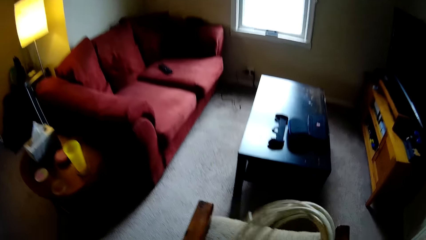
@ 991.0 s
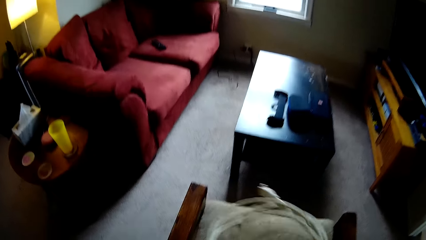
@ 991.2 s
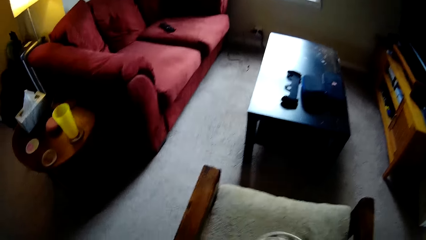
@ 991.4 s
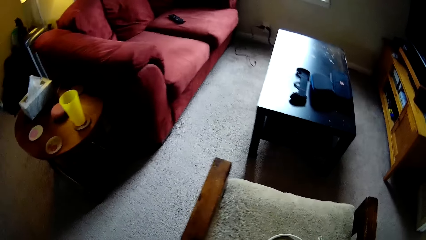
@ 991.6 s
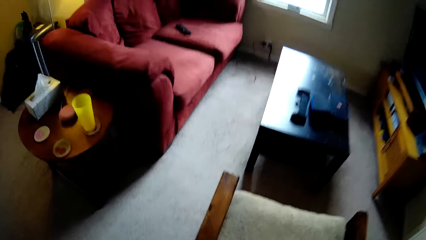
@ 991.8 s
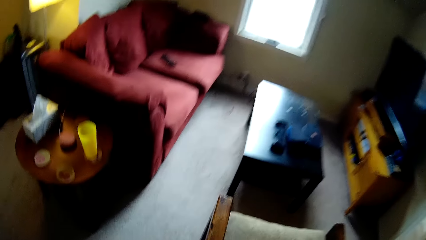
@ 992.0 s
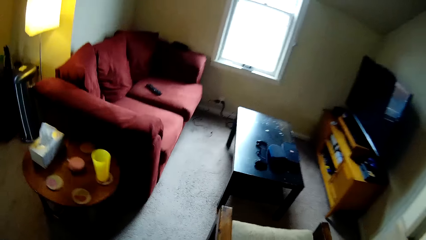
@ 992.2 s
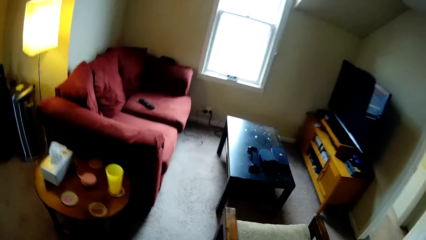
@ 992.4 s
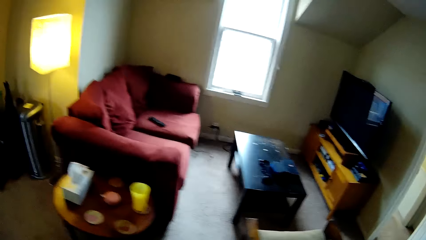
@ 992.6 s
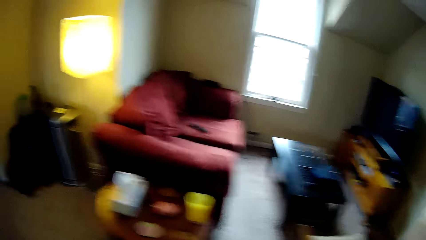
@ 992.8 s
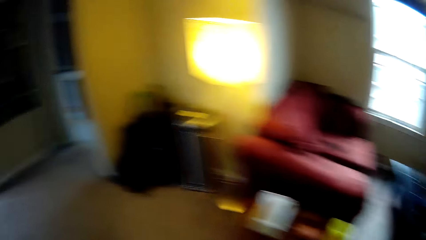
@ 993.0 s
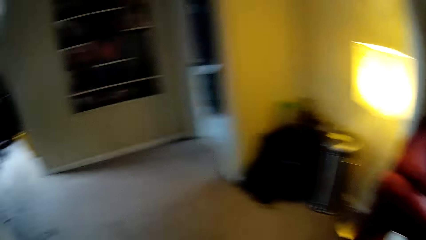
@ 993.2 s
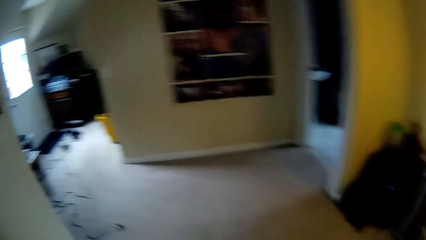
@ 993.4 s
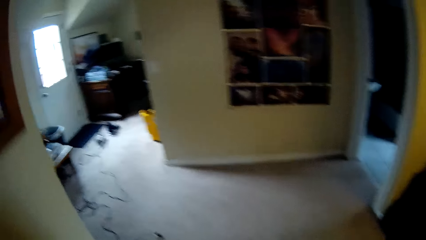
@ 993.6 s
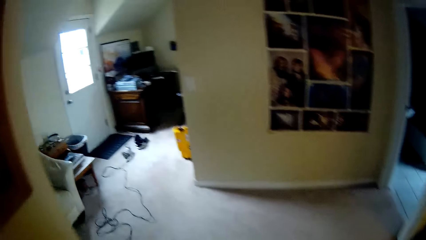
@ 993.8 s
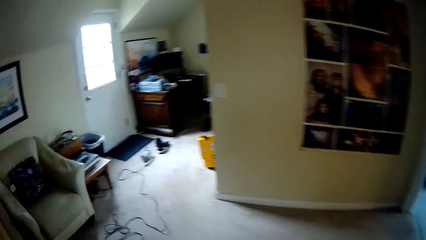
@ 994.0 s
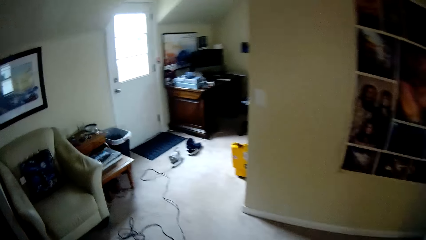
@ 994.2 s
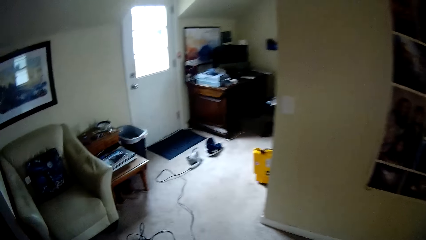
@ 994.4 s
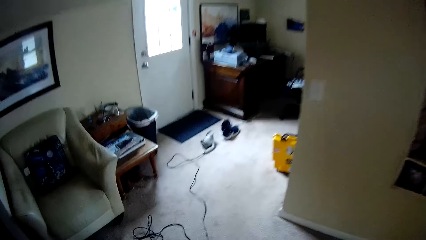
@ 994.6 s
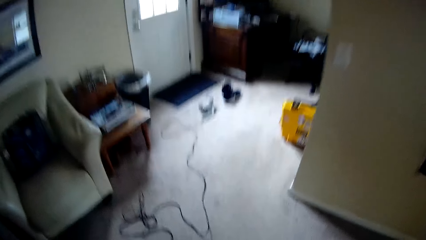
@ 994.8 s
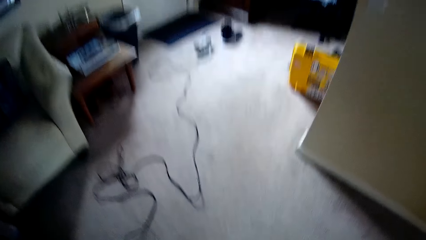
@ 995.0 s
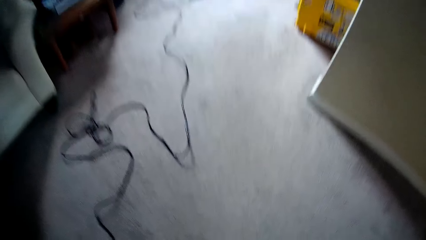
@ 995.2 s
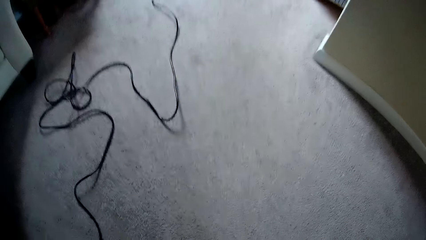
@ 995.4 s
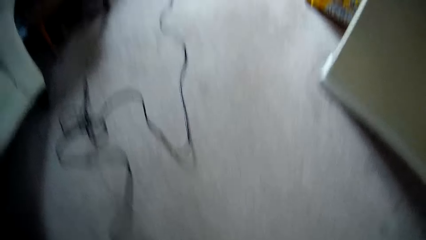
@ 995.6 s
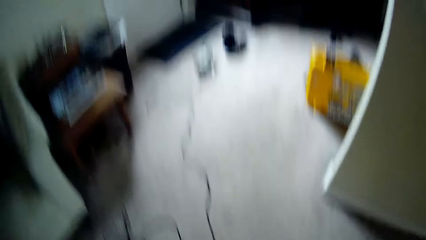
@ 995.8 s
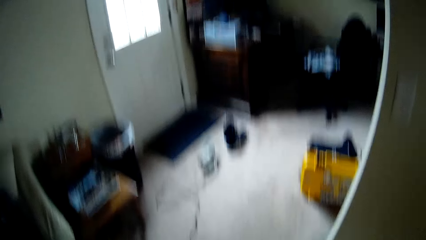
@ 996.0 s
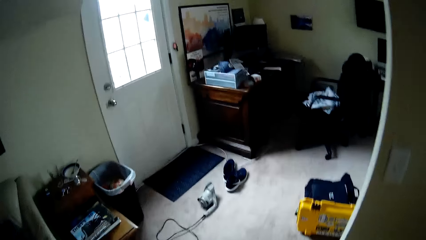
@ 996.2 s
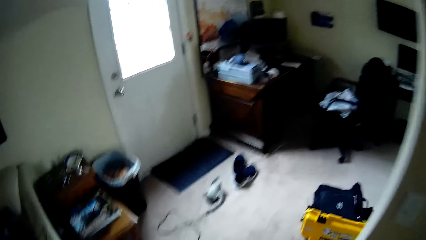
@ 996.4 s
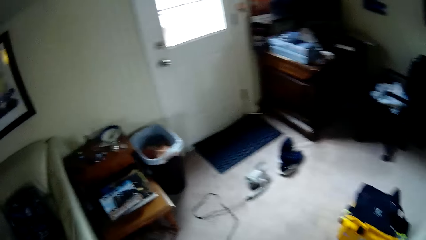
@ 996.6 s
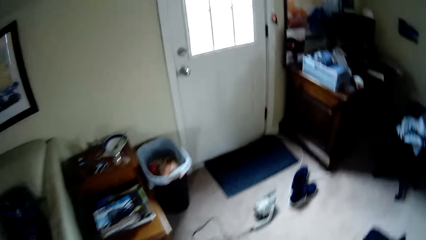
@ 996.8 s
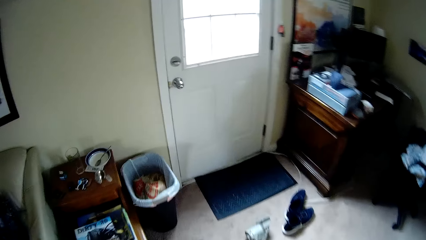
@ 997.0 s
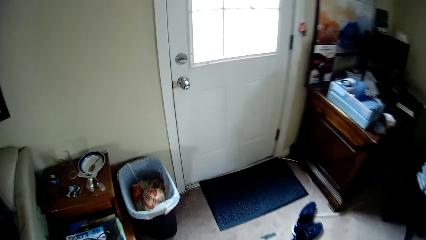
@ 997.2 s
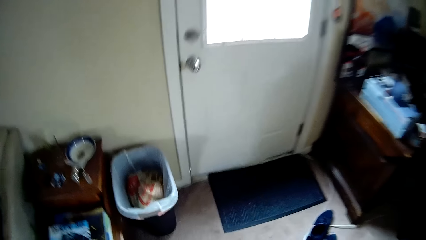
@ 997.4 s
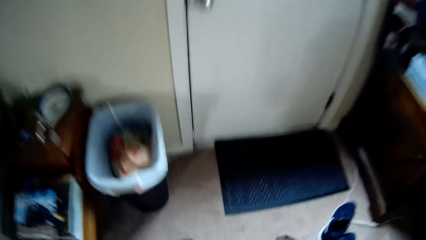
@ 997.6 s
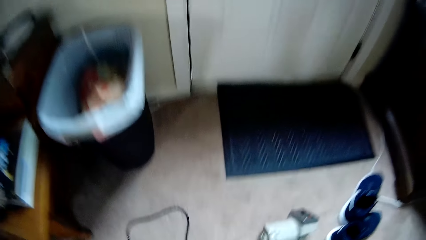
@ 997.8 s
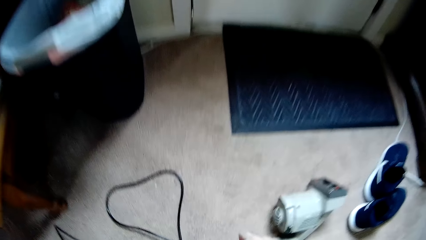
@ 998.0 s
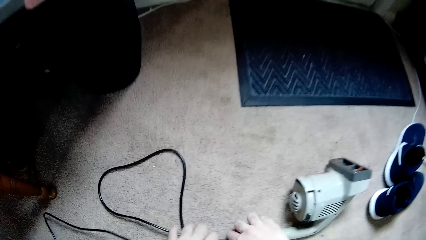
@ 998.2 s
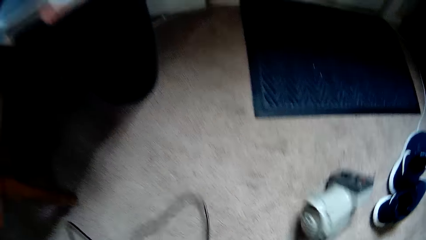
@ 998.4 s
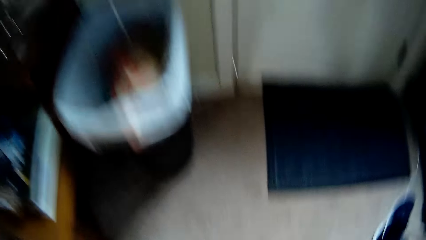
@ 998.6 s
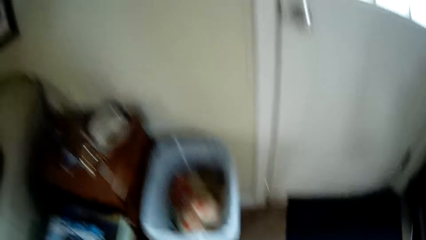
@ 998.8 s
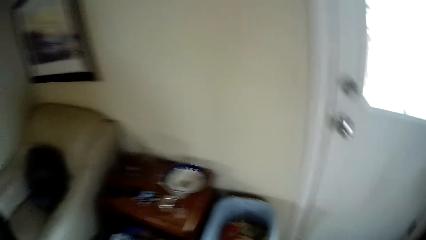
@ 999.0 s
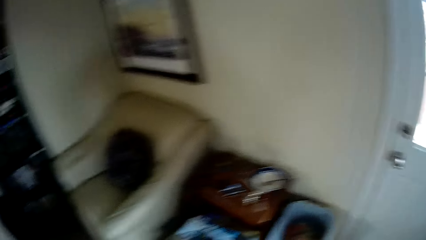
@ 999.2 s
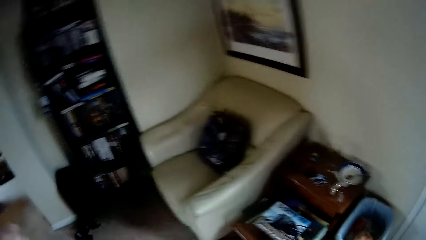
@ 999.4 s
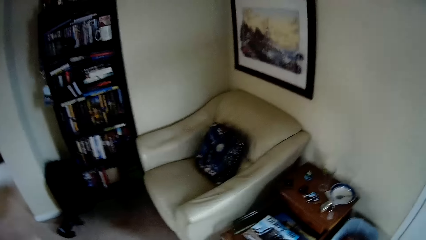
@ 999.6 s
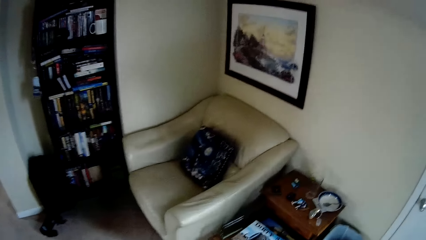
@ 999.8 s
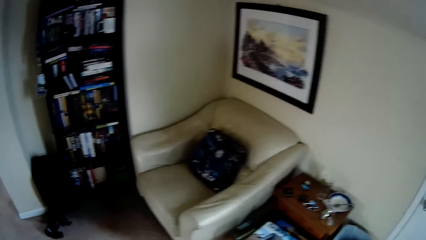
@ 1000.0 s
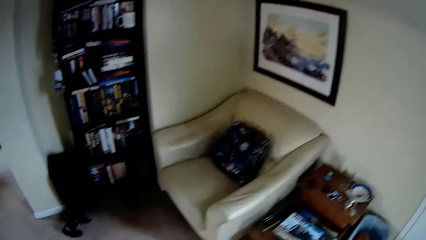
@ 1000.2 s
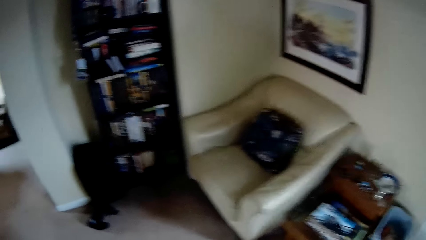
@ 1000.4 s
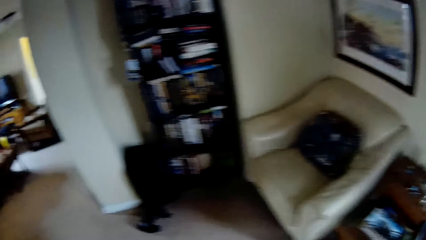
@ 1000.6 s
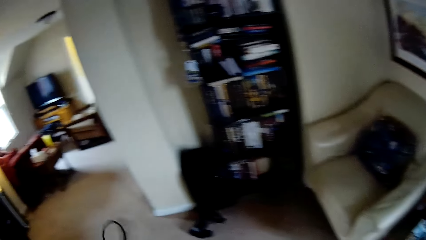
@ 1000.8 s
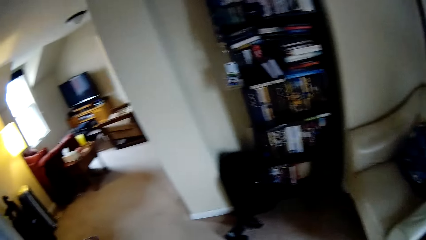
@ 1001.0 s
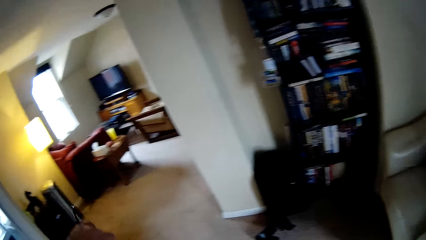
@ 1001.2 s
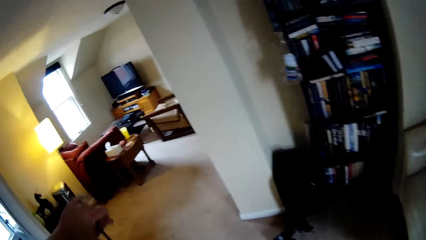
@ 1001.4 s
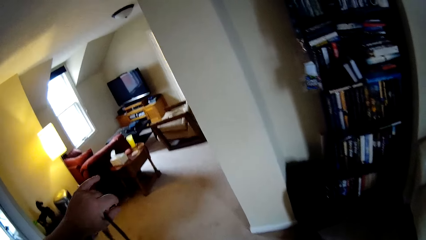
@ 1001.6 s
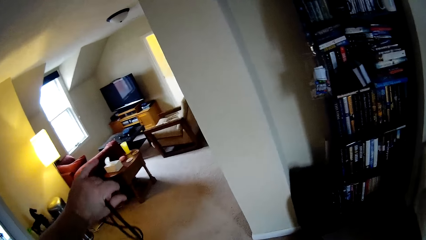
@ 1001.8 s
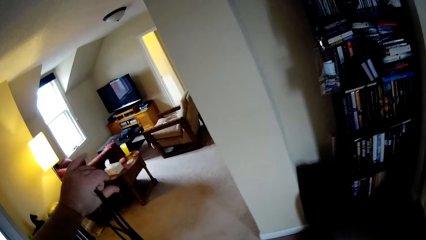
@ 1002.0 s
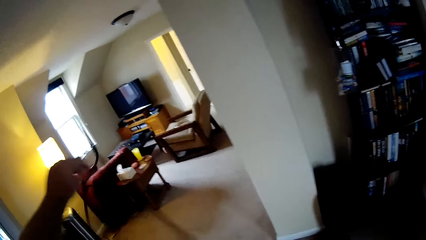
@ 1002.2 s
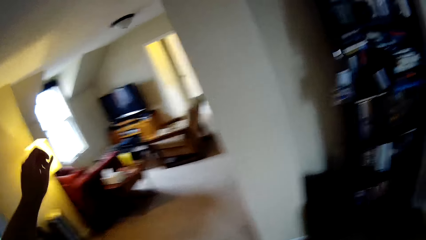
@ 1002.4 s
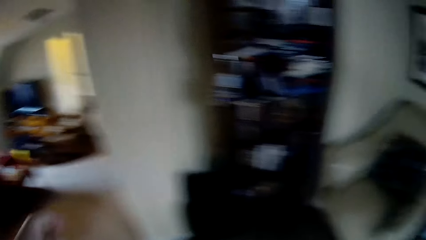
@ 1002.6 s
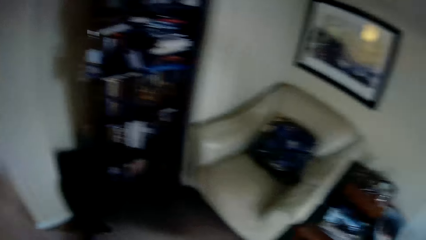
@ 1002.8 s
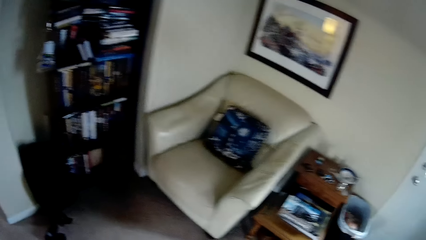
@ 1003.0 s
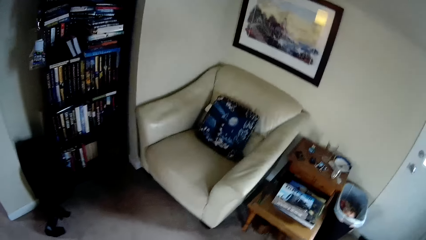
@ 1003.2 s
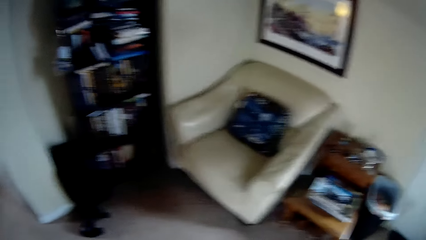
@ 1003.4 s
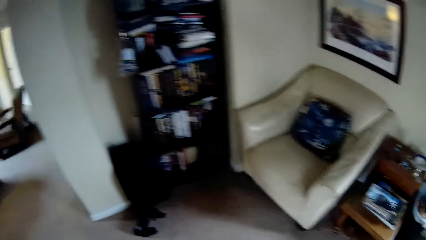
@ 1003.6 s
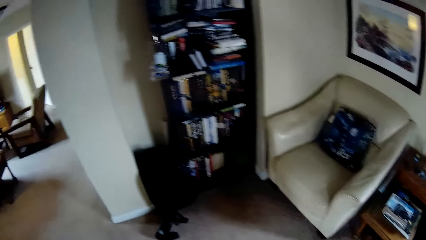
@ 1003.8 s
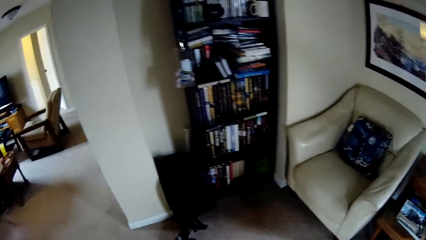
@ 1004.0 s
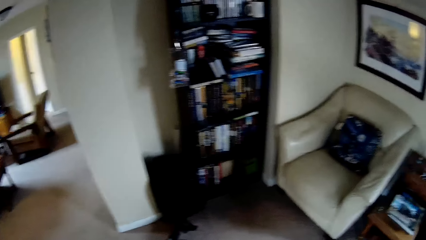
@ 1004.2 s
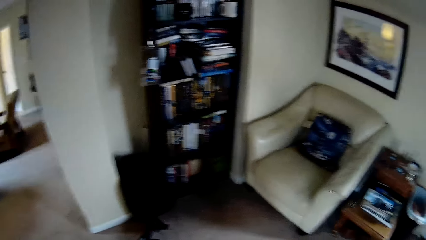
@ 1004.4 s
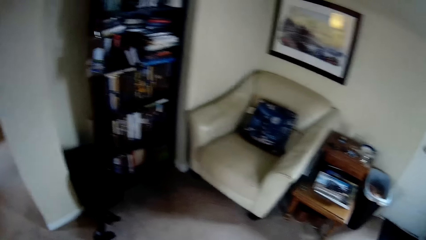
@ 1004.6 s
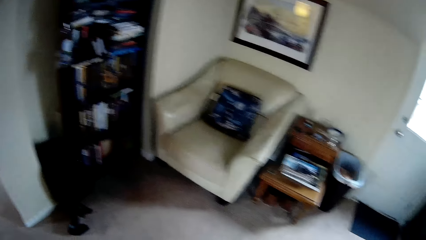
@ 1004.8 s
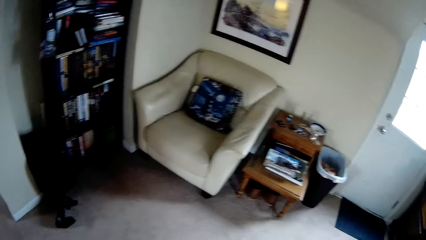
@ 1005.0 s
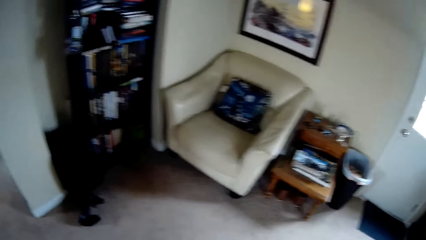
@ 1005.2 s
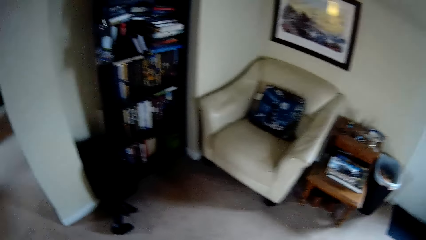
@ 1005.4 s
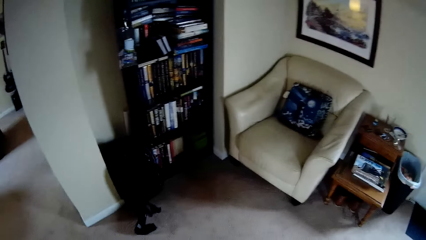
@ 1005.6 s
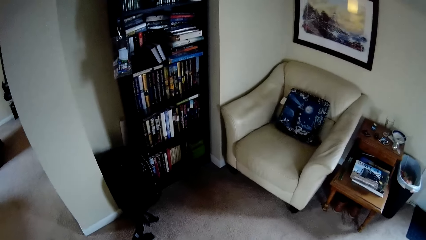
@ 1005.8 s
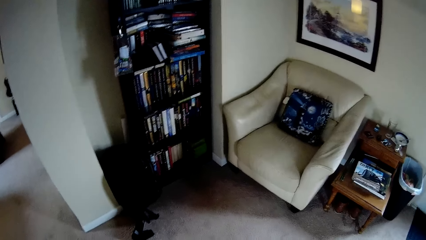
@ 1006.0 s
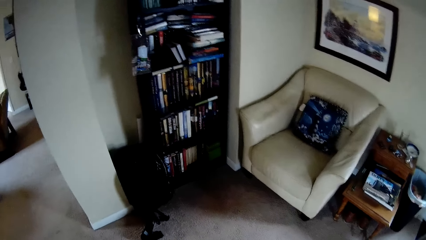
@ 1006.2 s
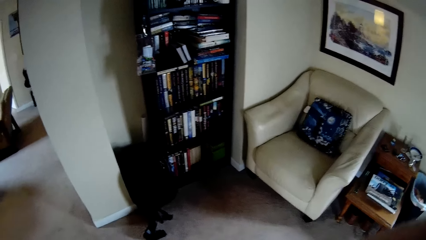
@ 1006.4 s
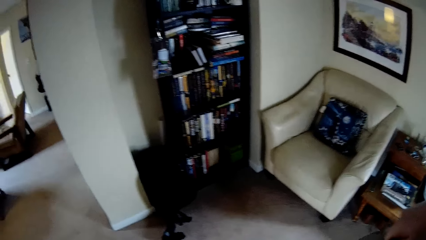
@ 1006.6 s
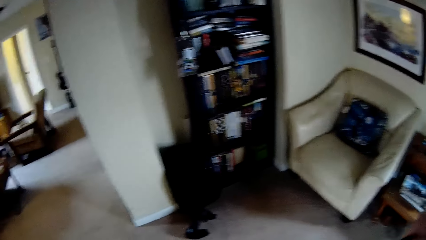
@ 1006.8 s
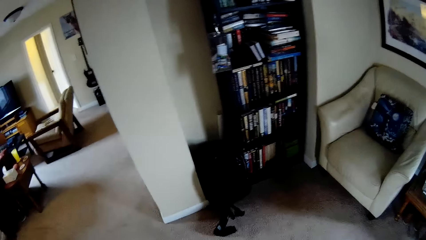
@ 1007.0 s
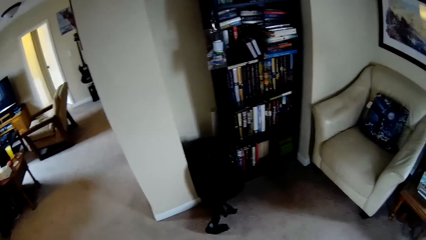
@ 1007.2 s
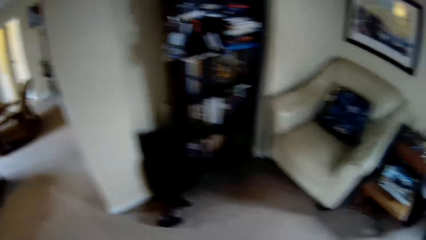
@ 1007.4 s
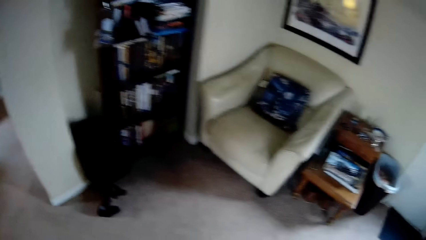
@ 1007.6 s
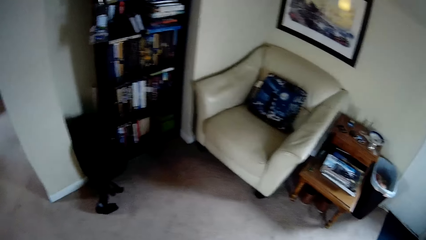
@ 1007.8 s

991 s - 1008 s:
The camera wearer drops the wire on a chair. They walk around the house. They bend down and pick up a black cable or cleaning machine wire on the floor. They pick up the handheld vacuum cleaner. They stand up and fold the cleaning machine wire. They walk. They lift up the cable.
